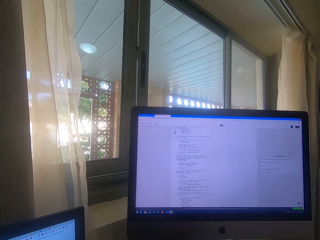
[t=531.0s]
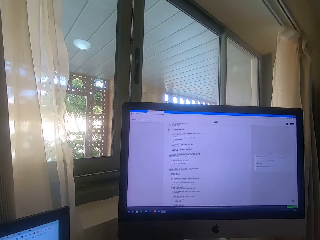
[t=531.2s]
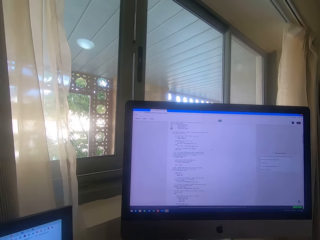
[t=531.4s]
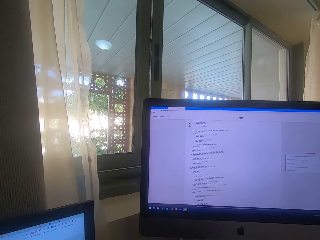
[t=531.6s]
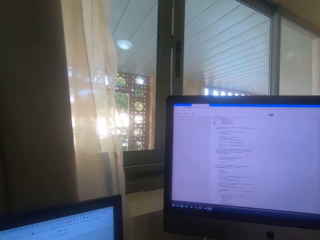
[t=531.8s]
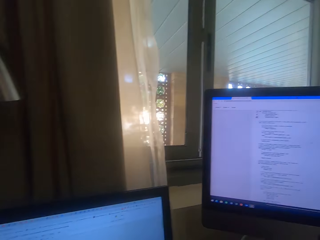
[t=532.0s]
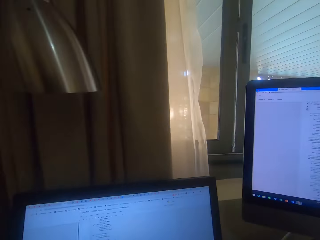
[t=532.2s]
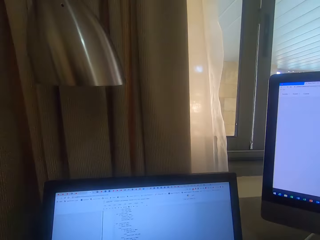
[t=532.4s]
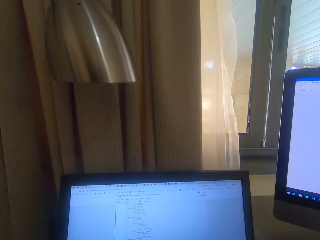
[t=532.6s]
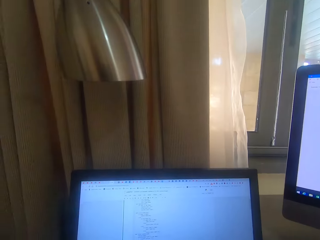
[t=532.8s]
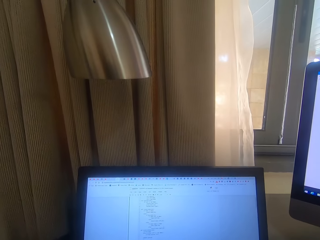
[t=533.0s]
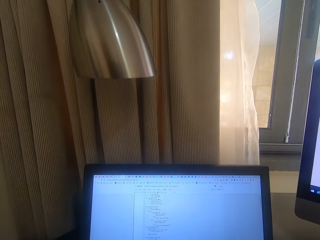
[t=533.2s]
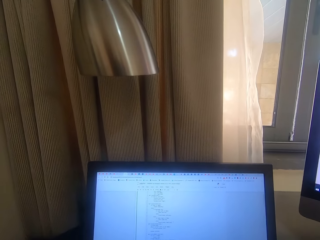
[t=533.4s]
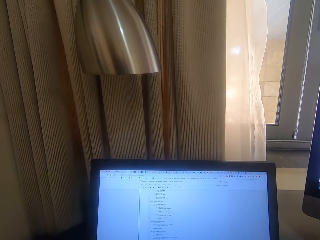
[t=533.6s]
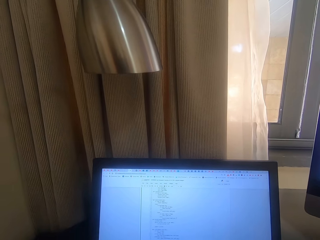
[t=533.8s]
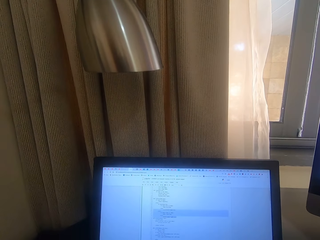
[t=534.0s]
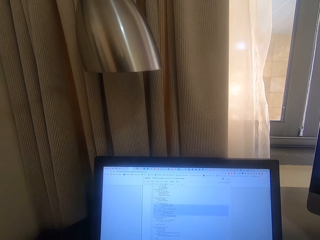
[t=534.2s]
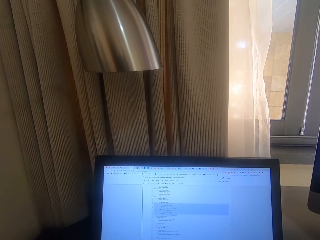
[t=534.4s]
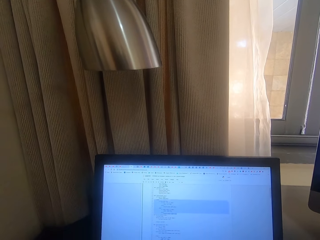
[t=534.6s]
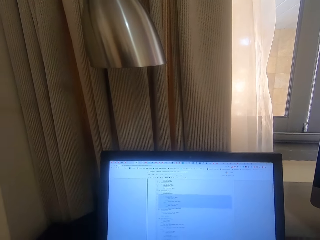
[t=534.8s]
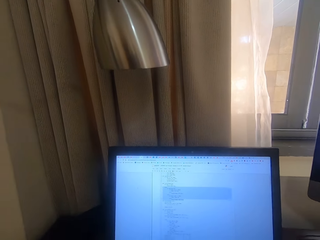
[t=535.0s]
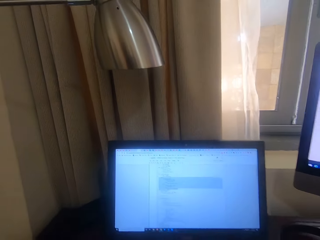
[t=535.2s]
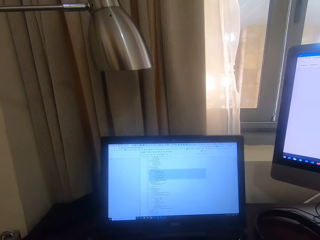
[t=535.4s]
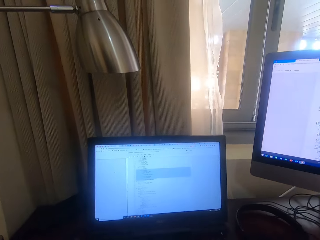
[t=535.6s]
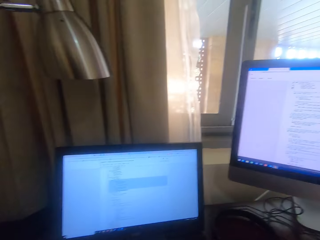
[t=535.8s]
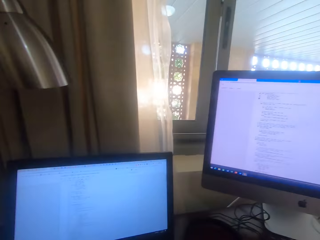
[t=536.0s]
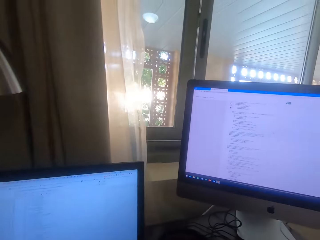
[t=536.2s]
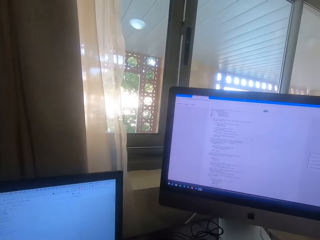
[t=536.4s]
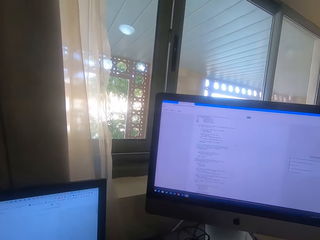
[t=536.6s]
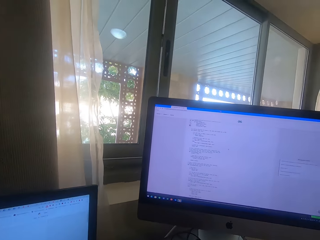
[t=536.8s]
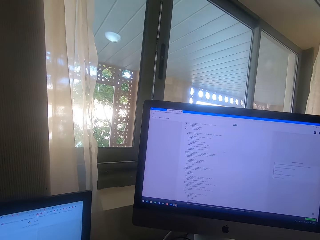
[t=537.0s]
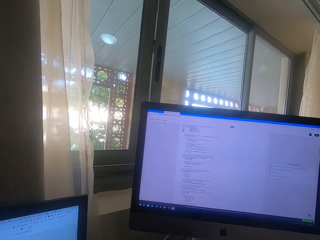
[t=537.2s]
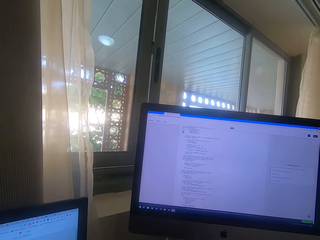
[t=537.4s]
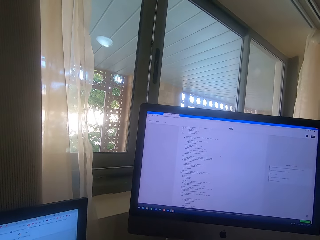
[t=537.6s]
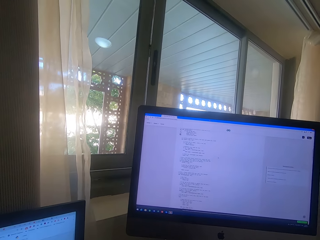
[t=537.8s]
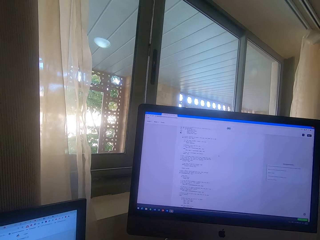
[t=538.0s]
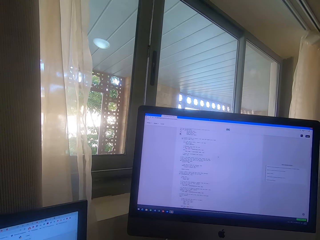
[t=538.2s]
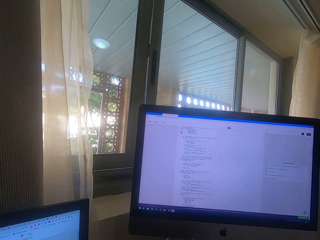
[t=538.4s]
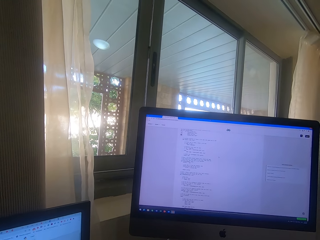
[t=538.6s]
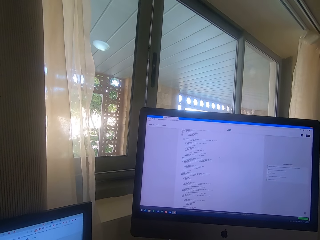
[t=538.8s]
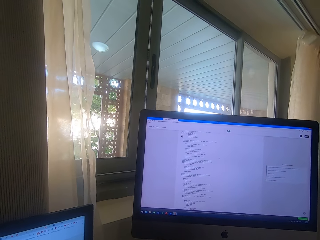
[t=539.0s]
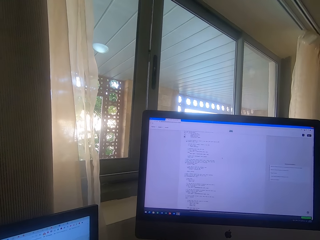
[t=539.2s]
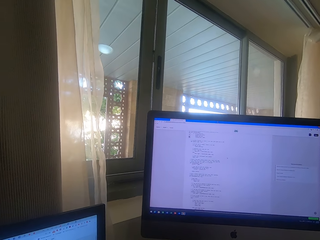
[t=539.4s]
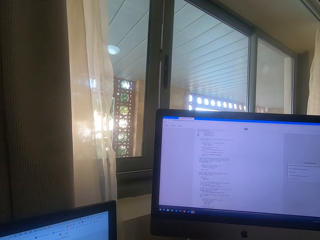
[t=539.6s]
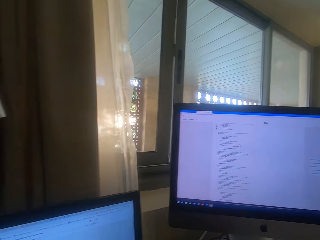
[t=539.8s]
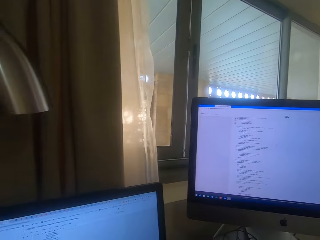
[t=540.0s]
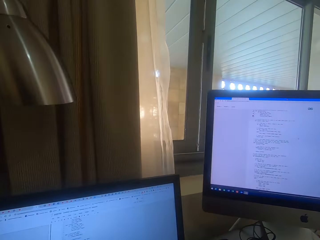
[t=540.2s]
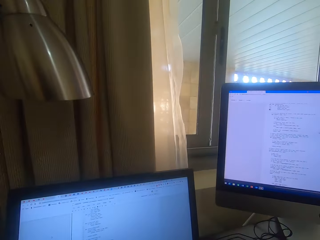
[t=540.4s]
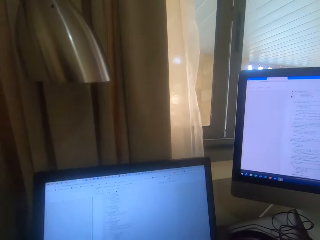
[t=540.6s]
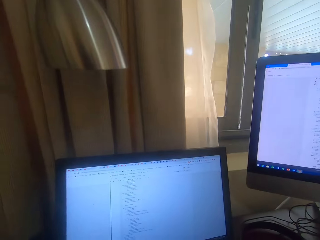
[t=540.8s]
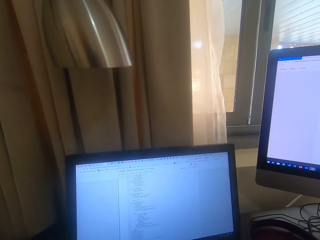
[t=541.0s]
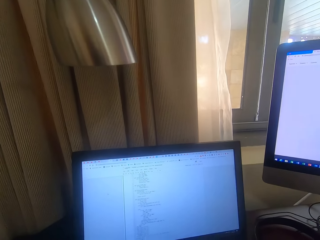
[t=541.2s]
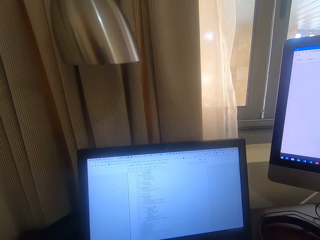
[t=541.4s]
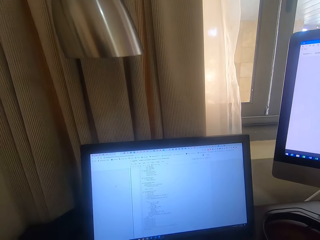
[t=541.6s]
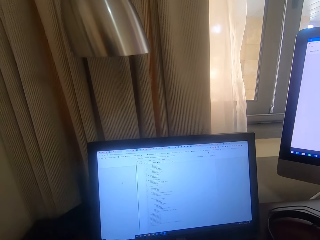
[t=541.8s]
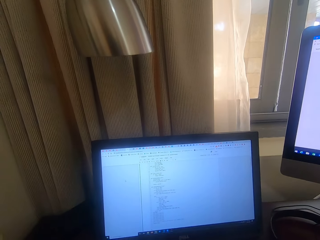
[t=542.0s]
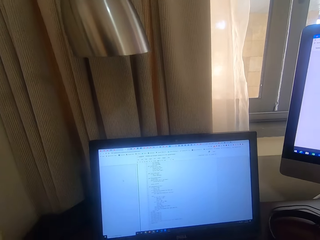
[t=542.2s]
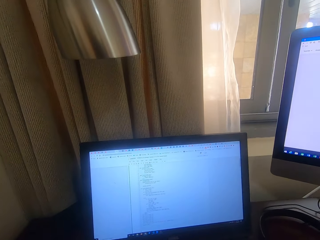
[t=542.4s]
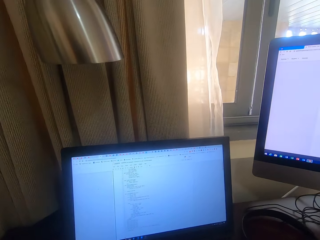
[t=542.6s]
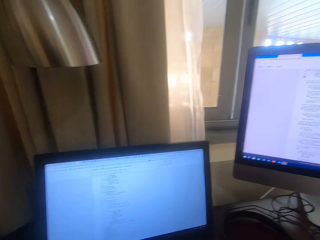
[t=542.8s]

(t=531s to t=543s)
The camera wearer scrolls the laptop. They look at the computer. They type on the keypad.

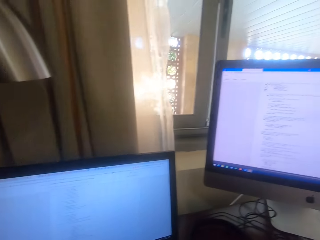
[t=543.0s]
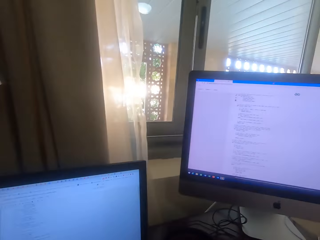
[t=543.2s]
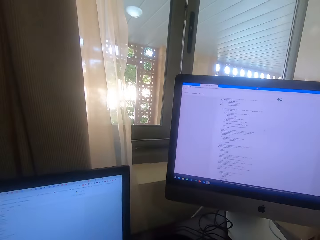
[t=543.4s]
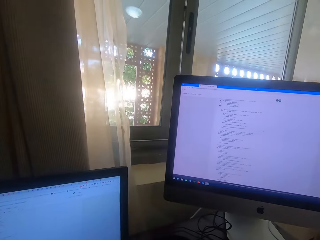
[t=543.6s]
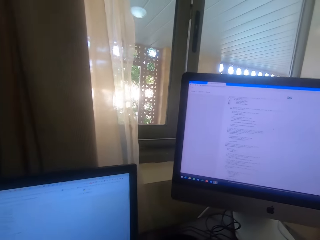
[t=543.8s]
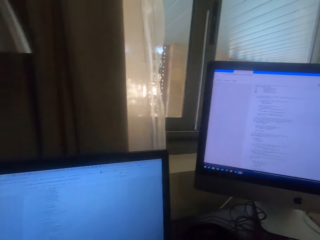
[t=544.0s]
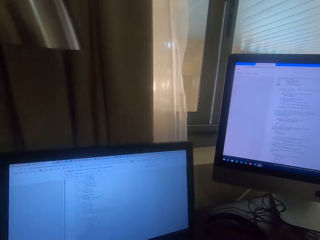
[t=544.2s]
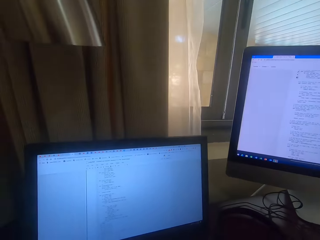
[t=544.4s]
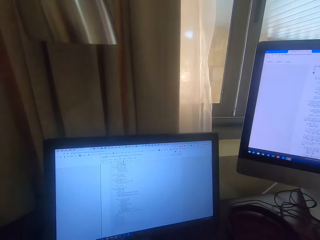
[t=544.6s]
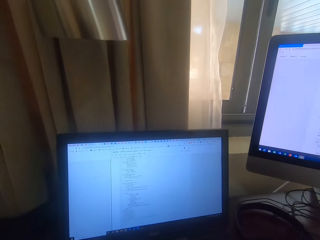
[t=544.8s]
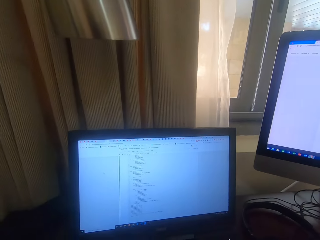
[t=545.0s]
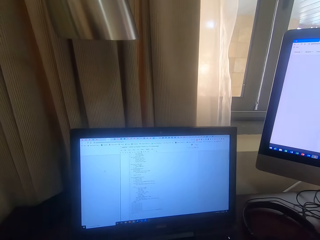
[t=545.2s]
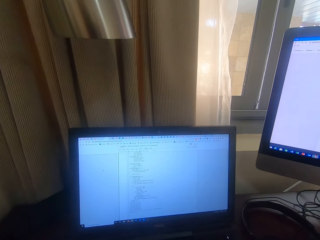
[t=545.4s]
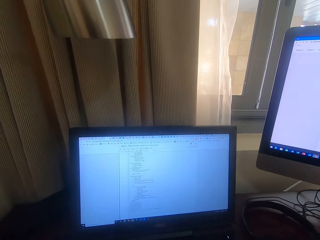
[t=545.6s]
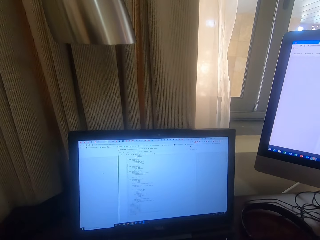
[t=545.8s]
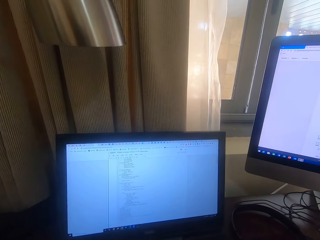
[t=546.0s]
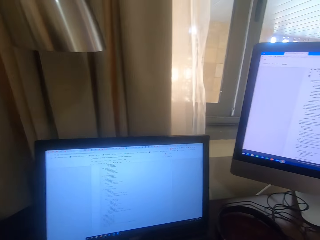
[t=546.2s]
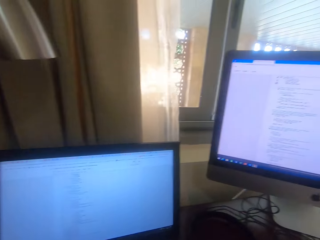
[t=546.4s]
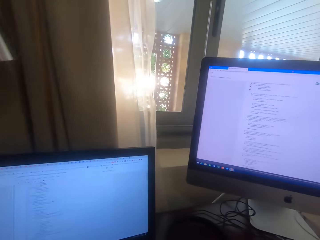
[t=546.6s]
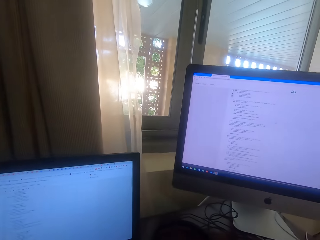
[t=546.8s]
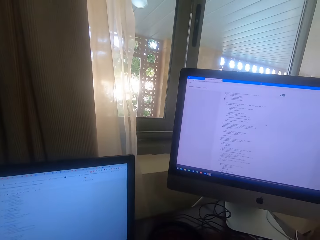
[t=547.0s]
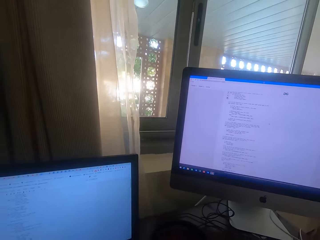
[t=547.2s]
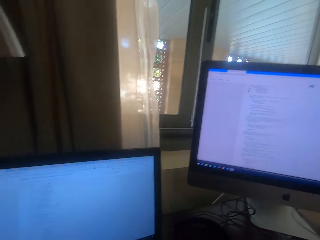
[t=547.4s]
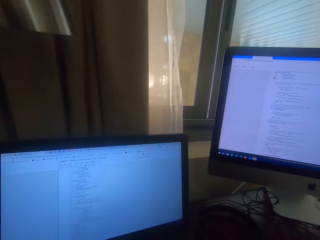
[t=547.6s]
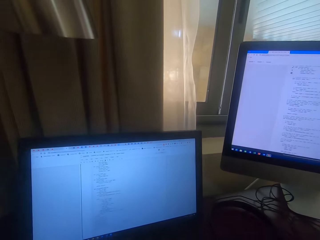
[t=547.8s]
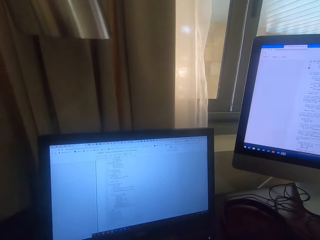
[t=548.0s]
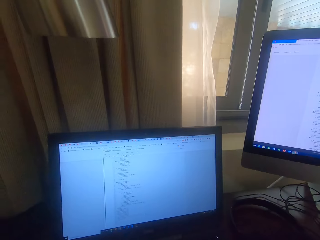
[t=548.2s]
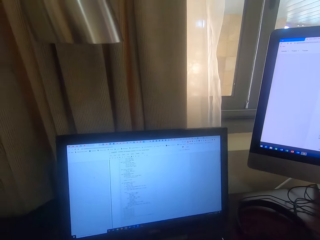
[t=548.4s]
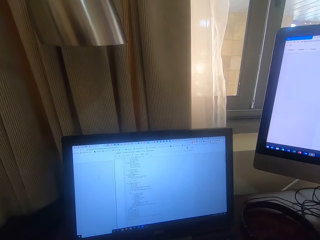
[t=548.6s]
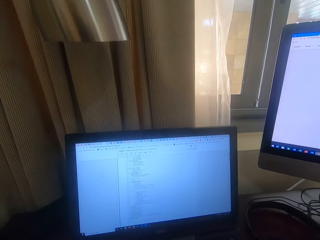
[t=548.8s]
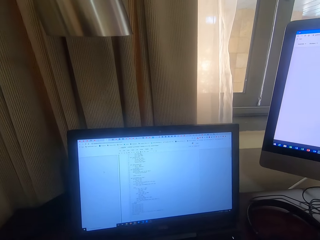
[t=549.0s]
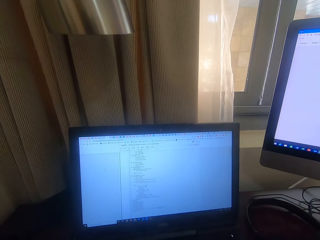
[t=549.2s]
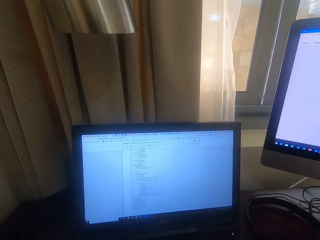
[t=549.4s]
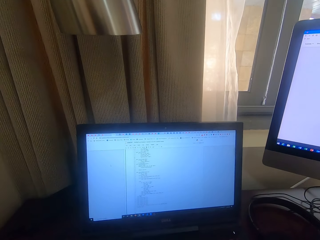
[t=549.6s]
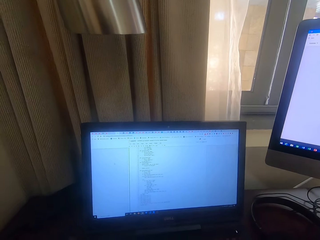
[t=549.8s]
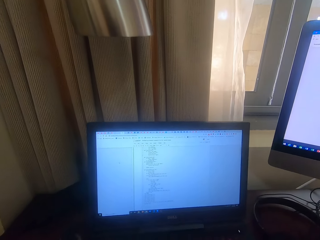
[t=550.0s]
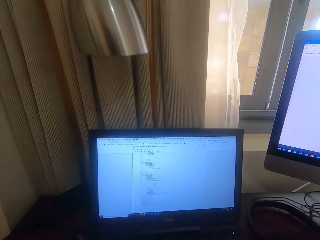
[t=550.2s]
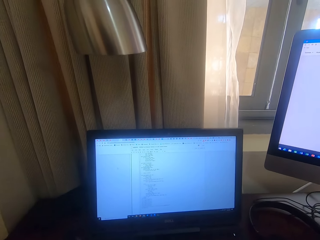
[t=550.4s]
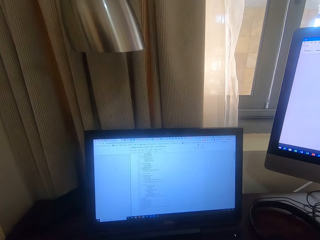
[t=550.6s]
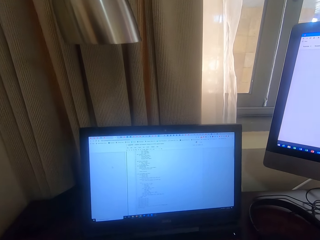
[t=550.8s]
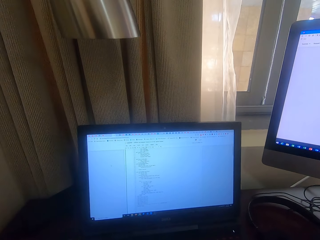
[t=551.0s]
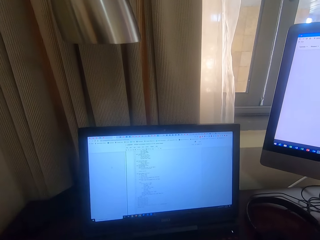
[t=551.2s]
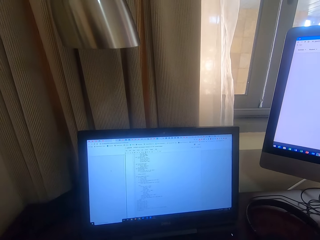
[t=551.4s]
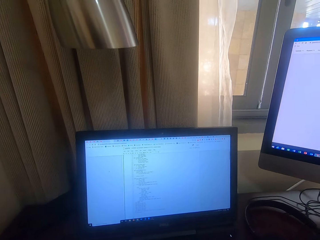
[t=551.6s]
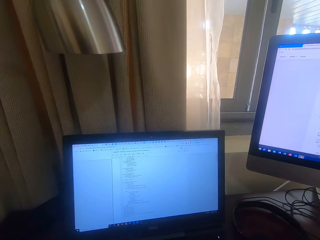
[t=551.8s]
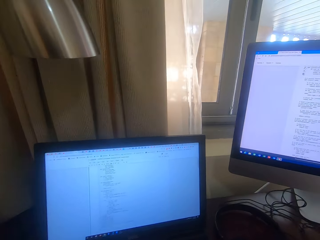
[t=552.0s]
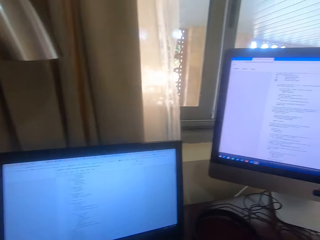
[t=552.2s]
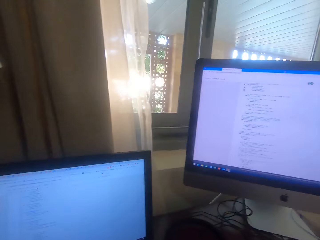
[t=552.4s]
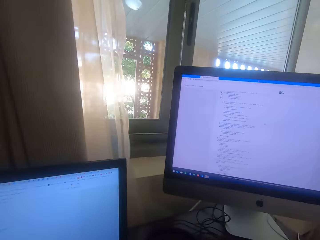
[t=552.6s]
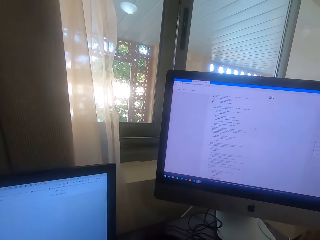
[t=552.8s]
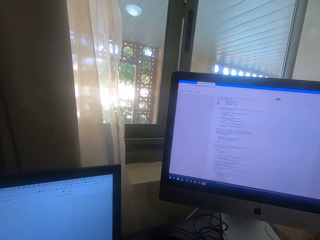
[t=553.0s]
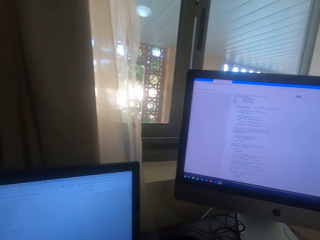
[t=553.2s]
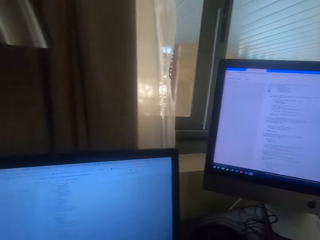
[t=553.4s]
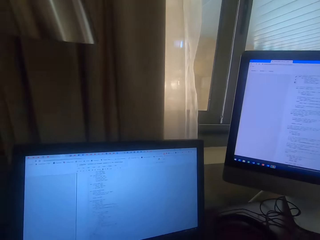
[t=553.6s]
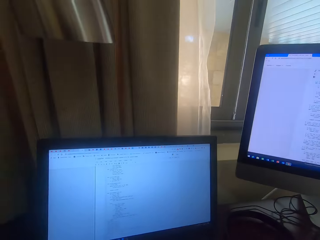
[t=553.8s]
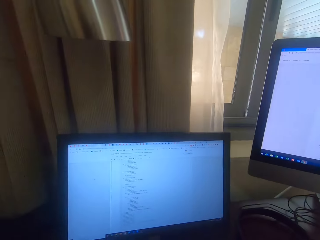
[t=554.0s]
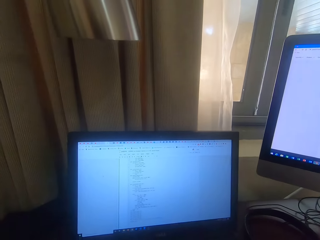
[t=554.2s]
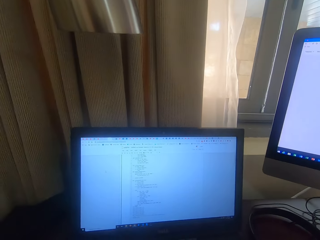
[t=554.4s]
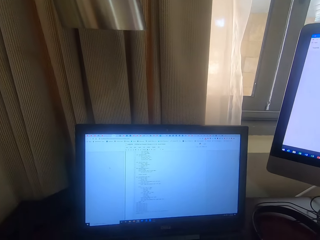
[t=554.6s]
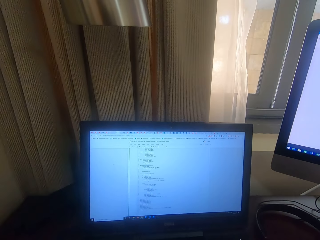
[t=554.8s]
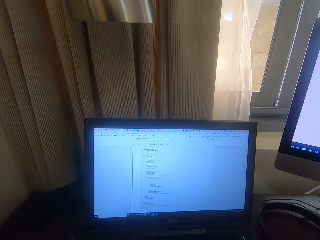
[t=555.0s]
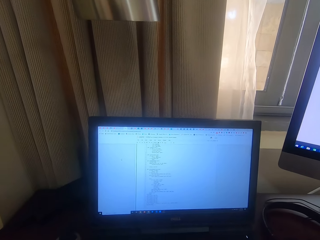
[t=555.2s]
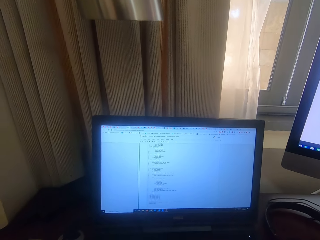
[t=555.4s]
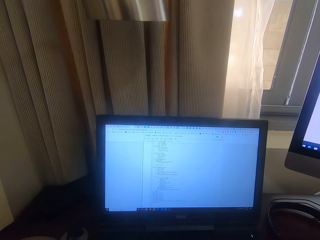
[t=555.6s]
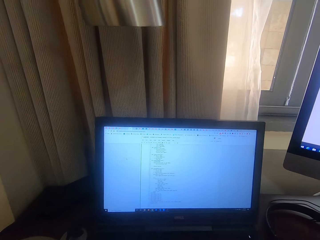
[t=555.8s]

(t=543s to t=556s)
The camera wearer looks at the computer. They stare at the screen. They look at the computer. They stare at the screen. They look at the computer. They stare at the screen.
